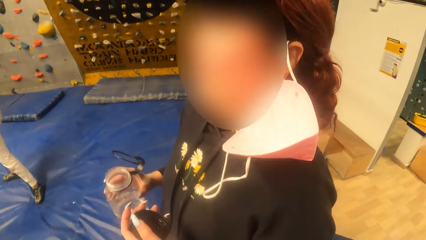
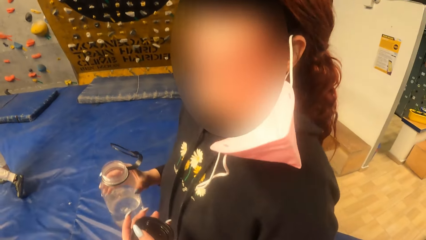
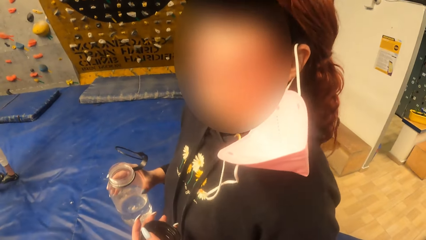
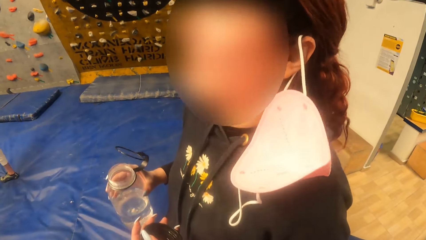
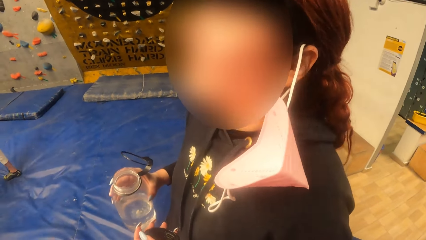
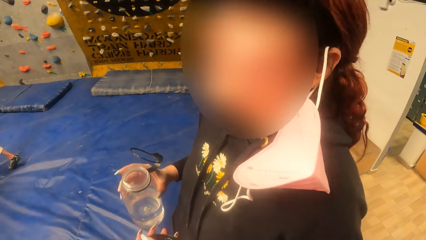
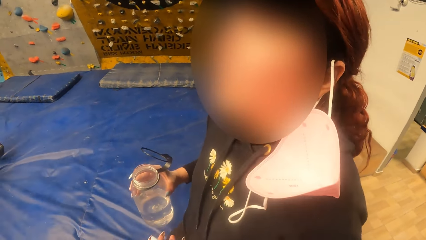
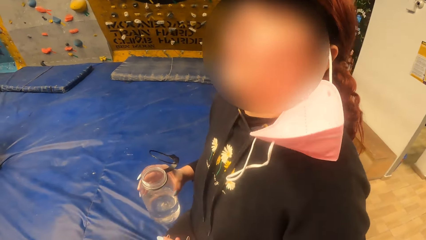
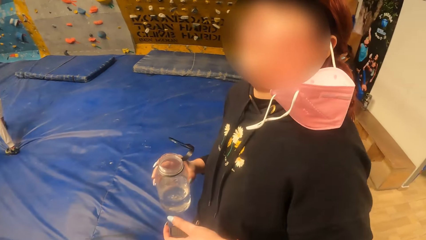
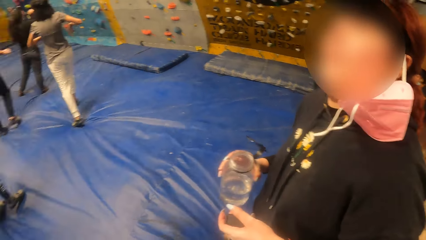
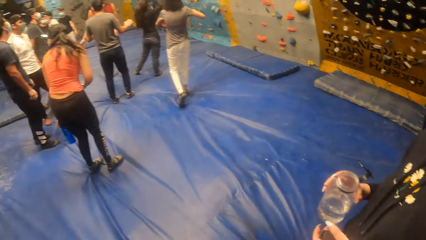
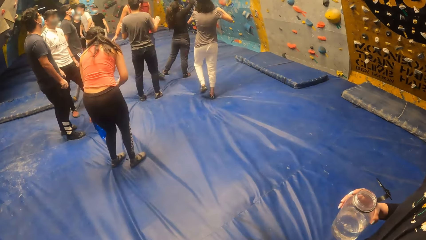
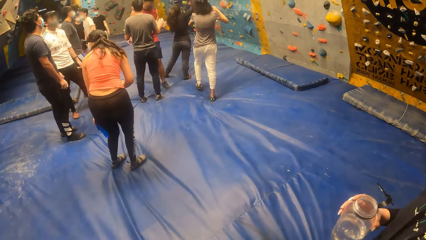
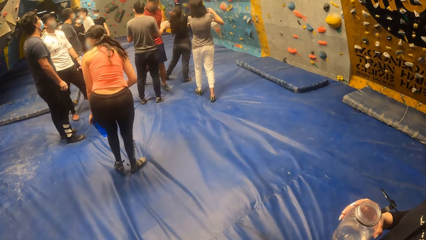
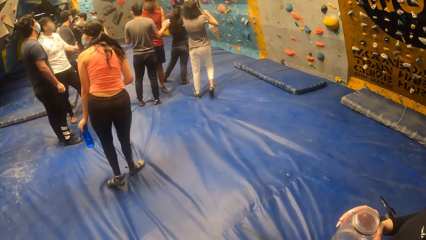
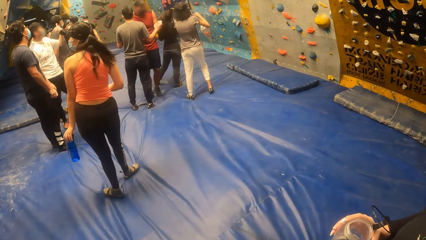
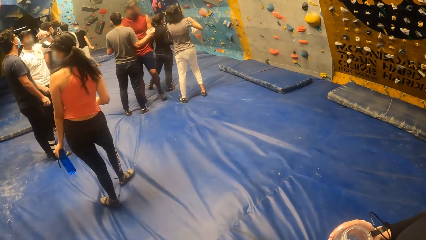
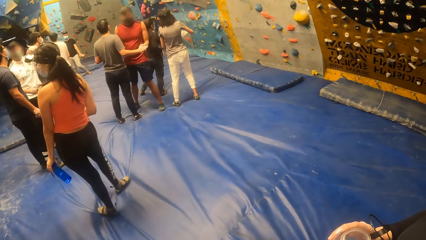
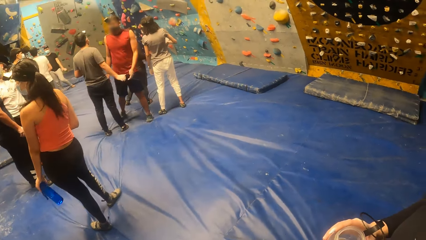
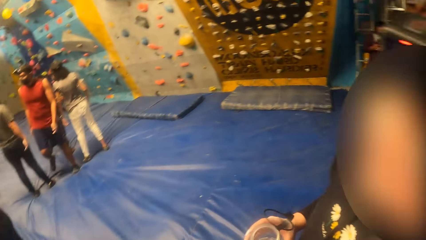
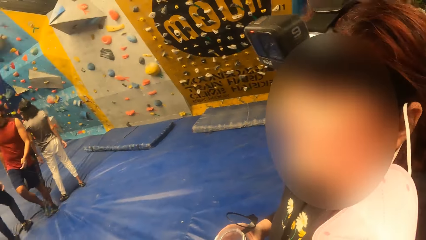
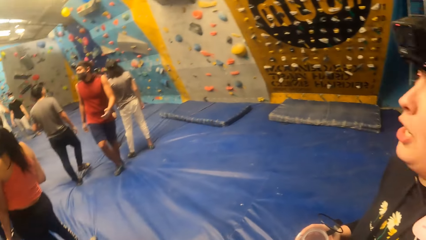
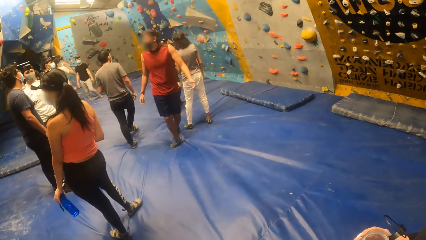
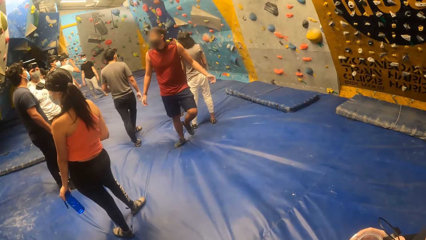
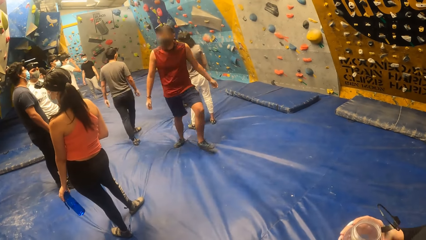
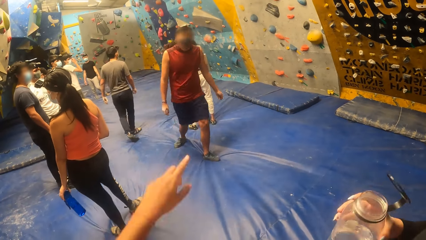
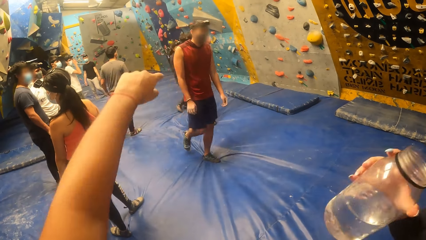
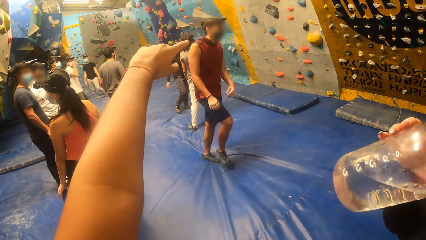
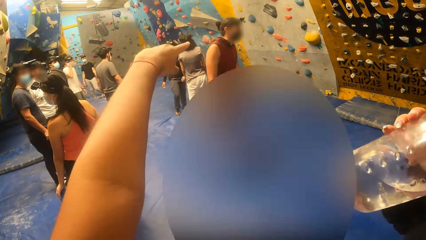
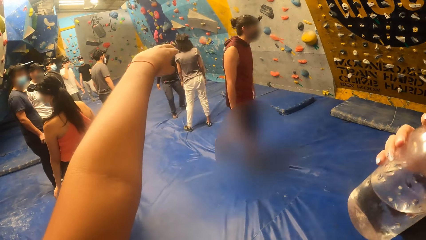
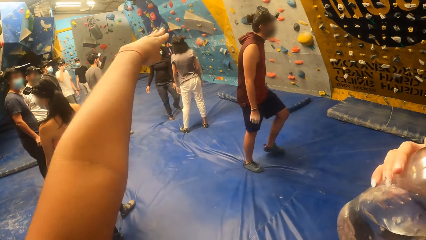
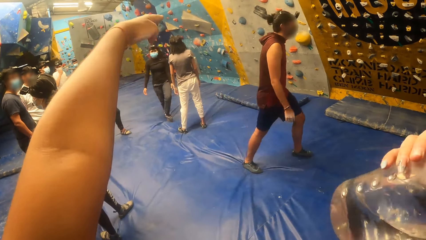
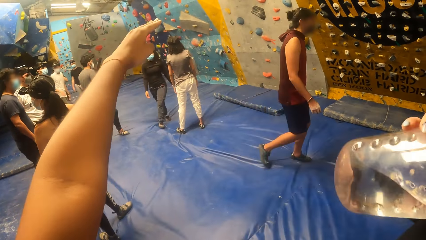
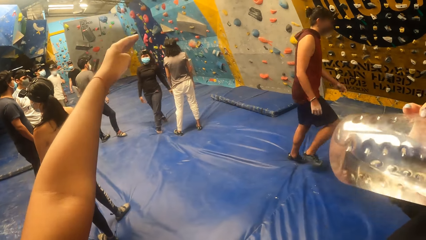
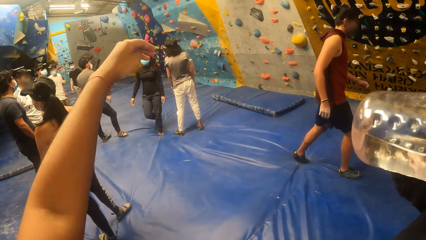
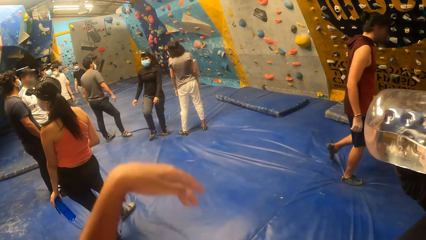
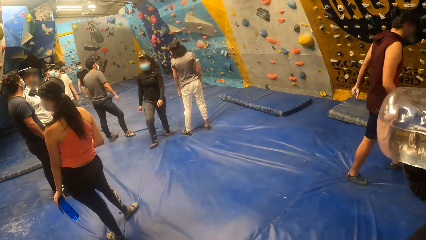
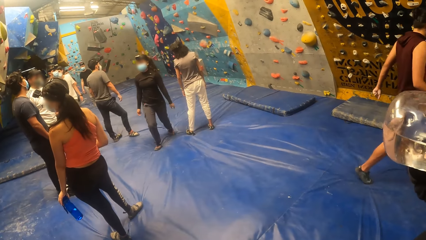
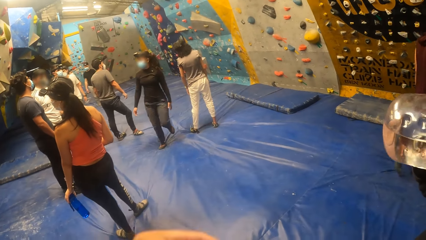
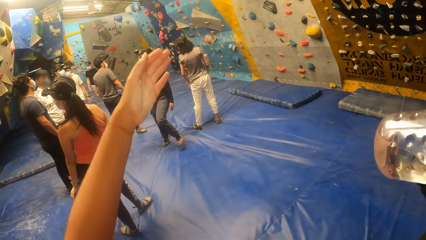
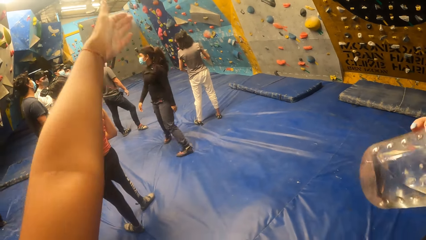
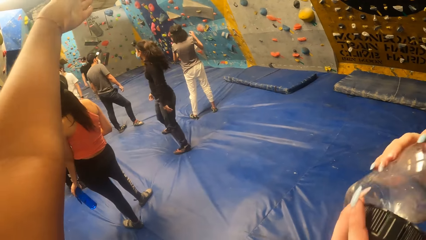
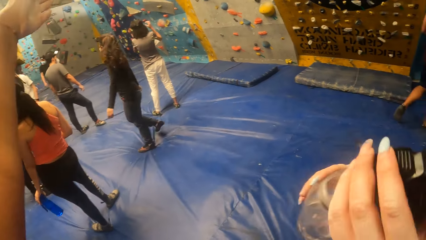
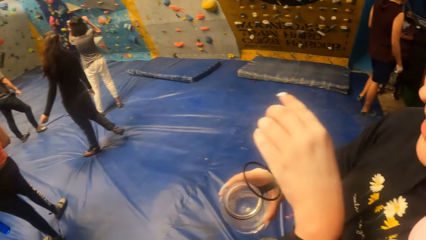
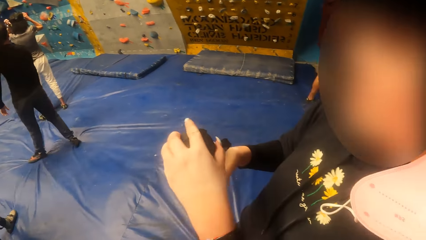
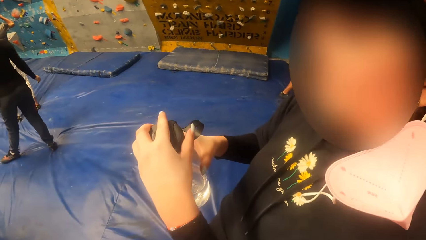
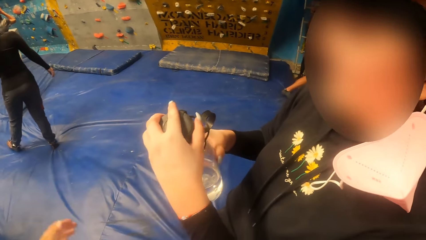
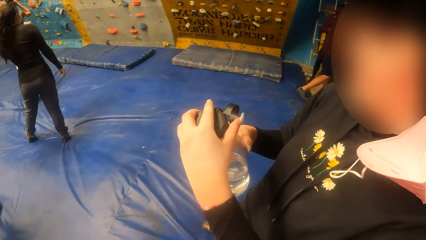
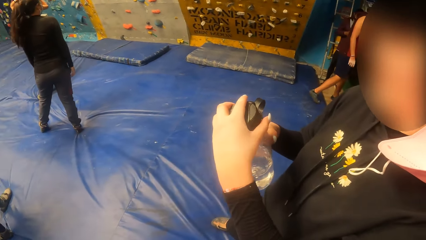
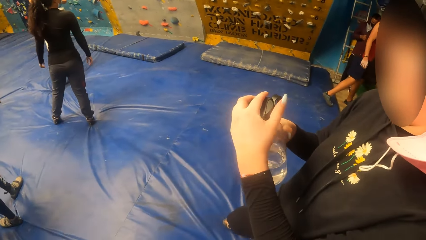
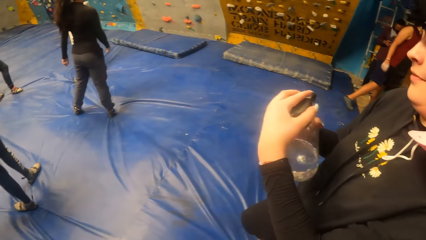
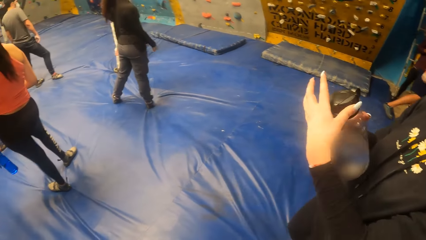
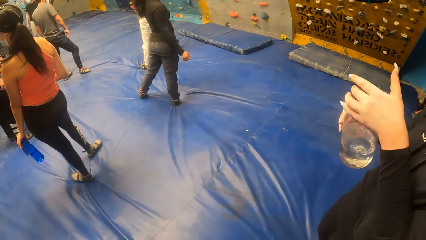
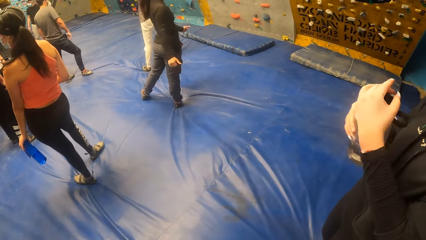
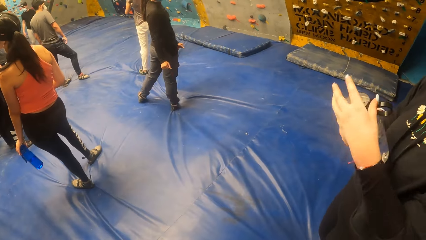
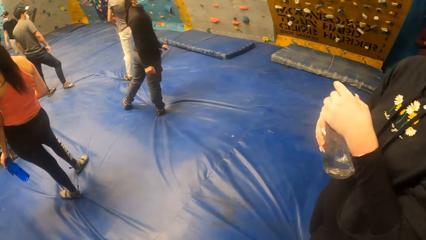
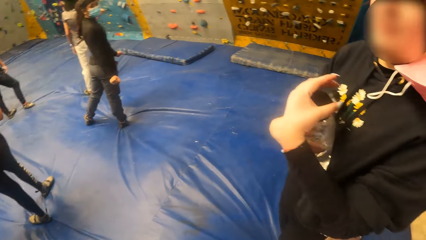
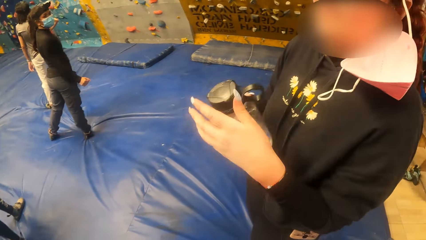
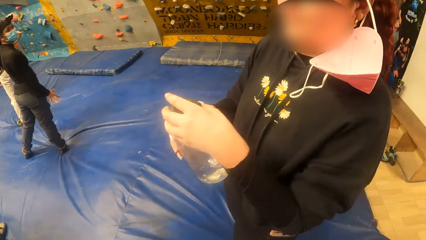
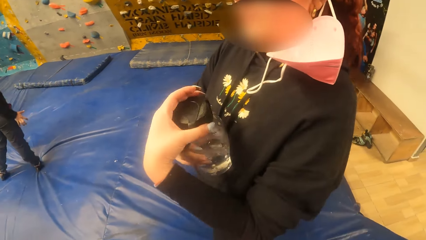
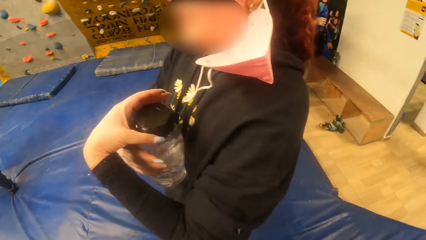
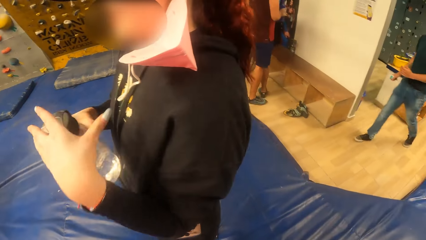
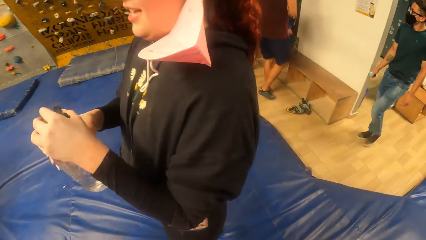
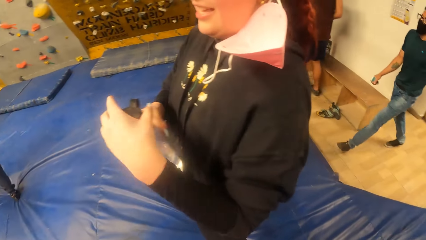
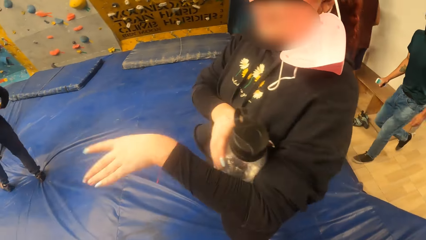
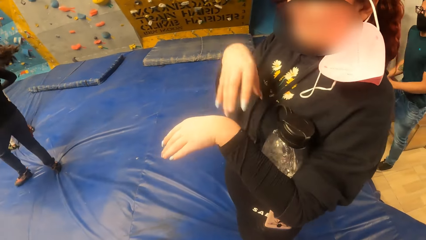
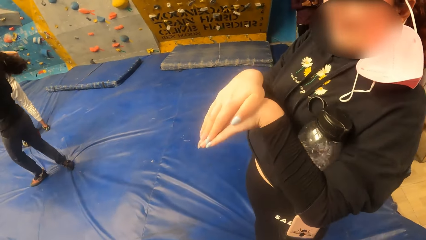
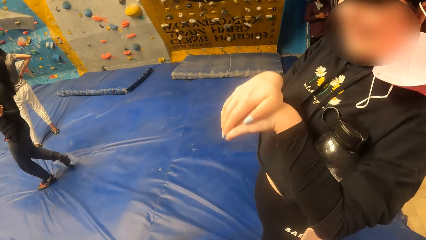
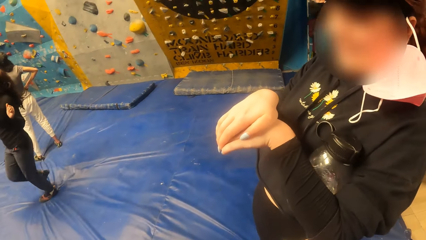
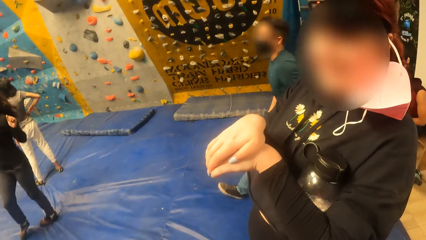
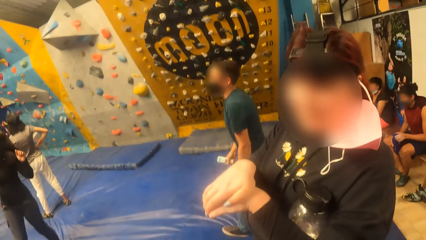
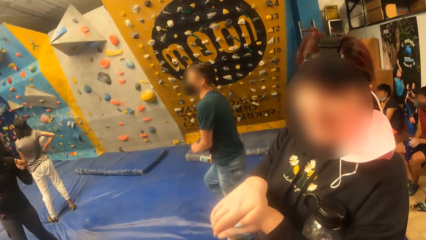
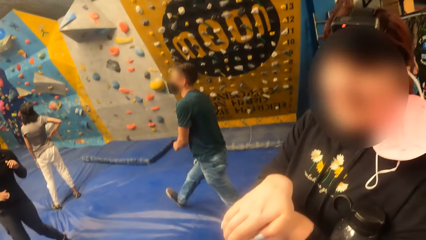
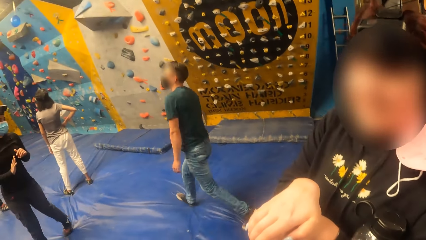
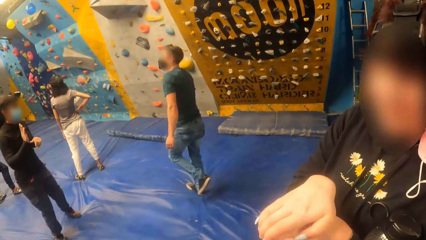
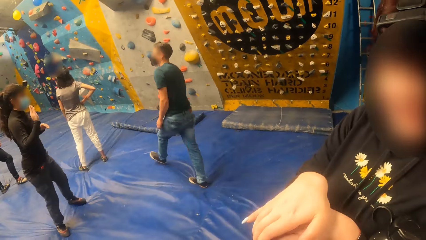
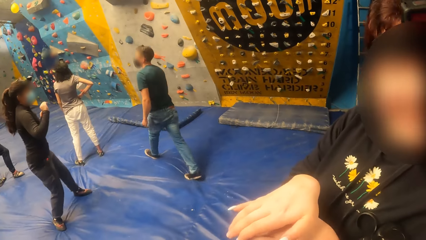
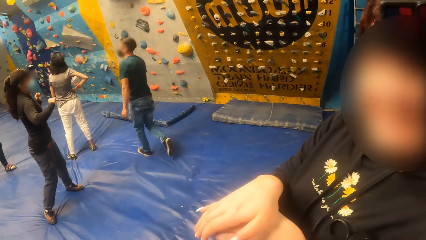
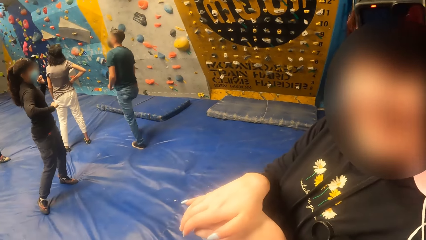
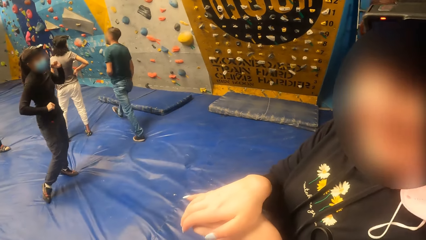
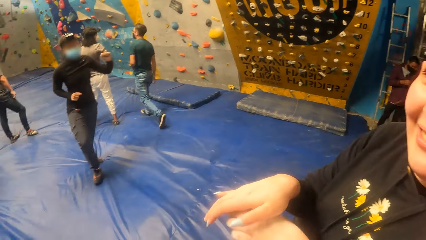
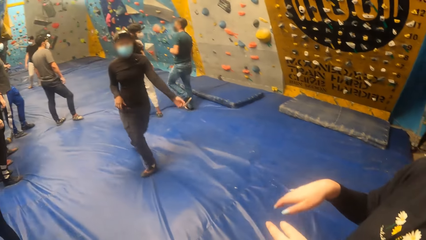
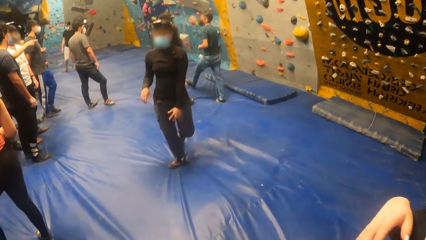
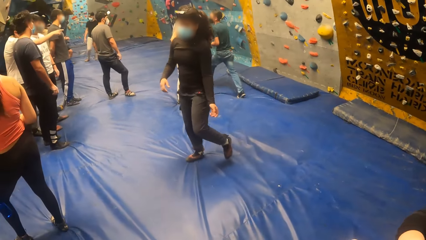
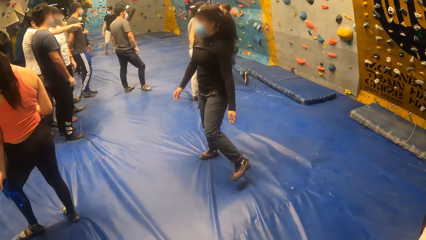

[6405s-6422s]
A woman dances. Another woman holds the water bottle with her left hand. The camera wearer dances. The first woman drinks from the water bottle in her right hand. The camera wearer points ahead. The first woman covers the water bottle with the water bottle cover in her left hand. The camera wearer looks around. The first woman holds the water bottle with her left arm.
